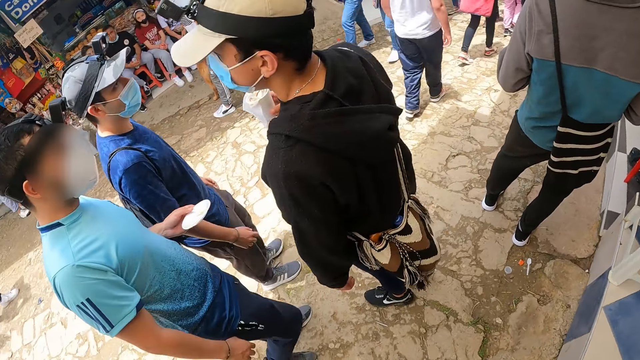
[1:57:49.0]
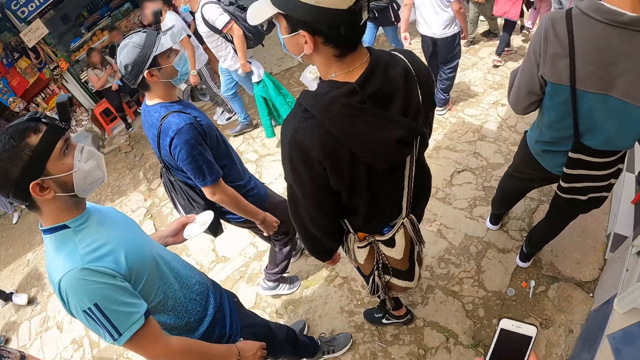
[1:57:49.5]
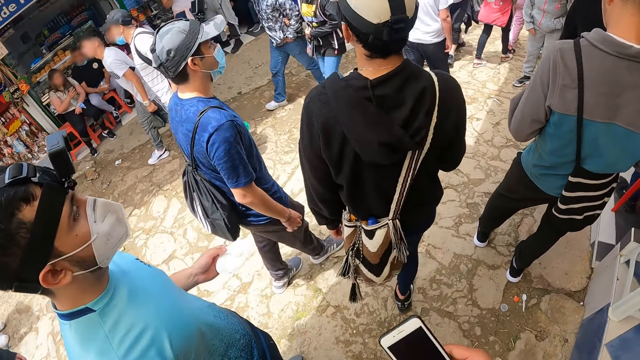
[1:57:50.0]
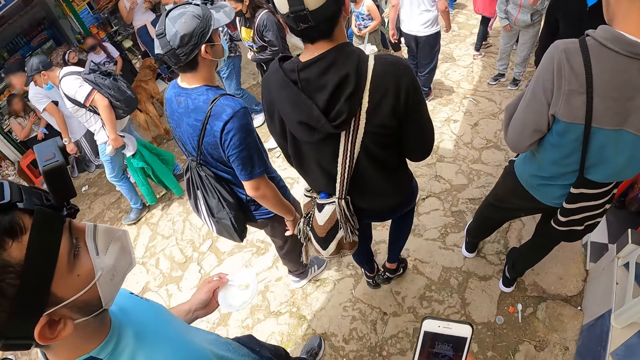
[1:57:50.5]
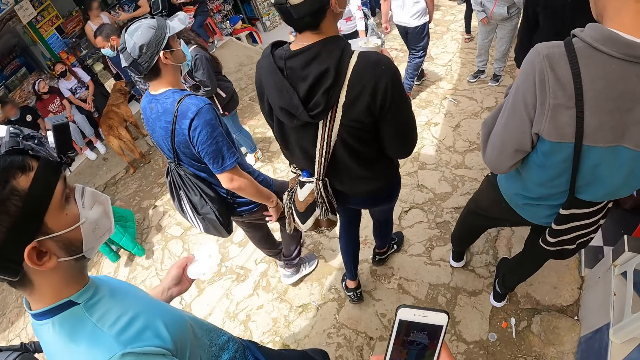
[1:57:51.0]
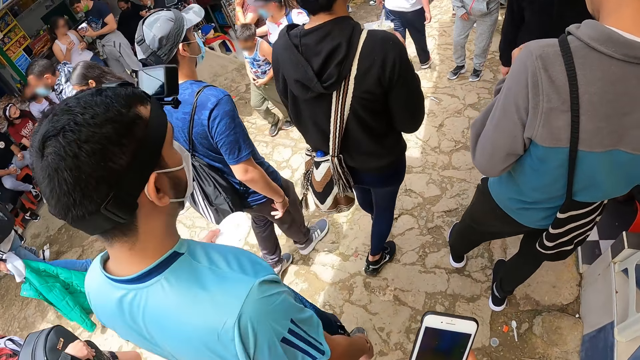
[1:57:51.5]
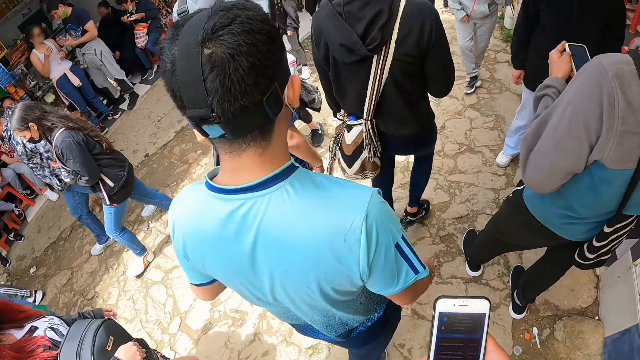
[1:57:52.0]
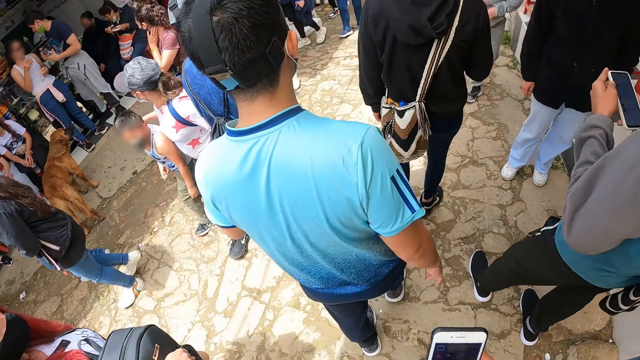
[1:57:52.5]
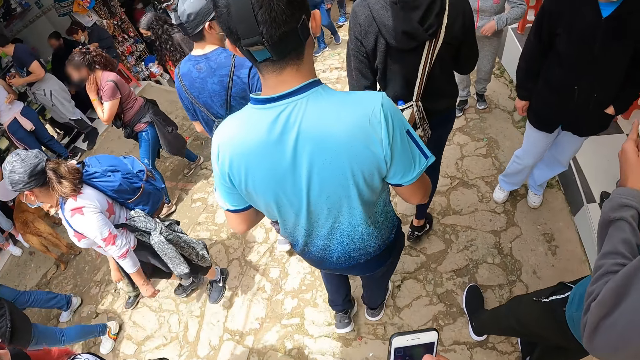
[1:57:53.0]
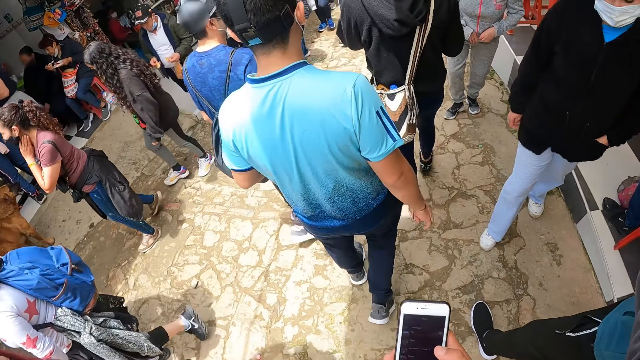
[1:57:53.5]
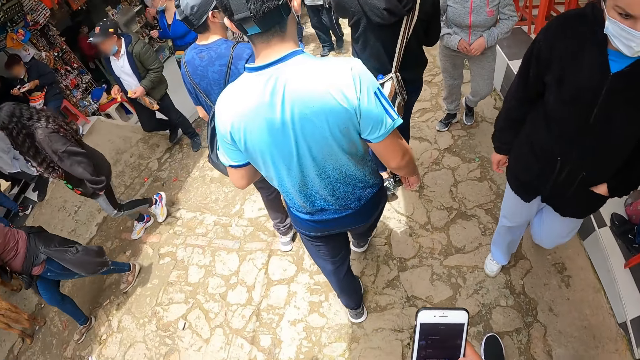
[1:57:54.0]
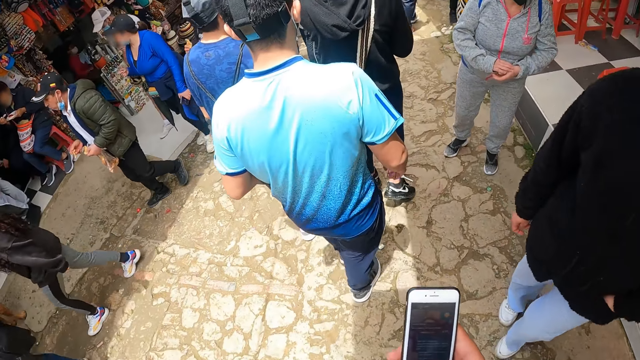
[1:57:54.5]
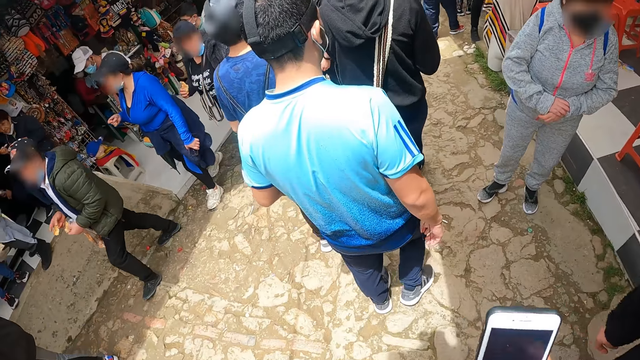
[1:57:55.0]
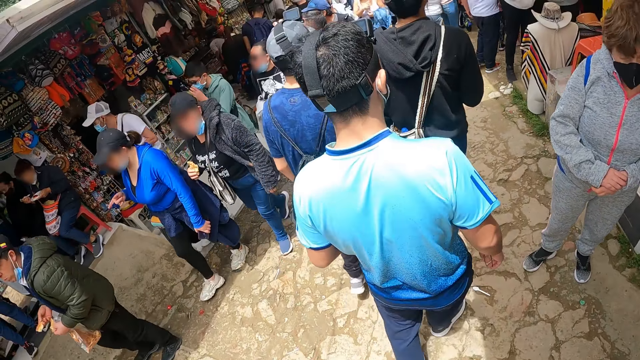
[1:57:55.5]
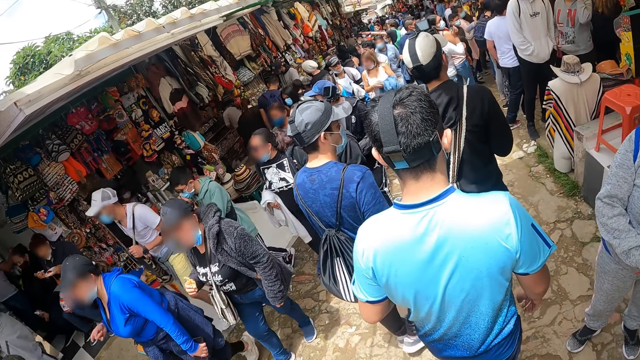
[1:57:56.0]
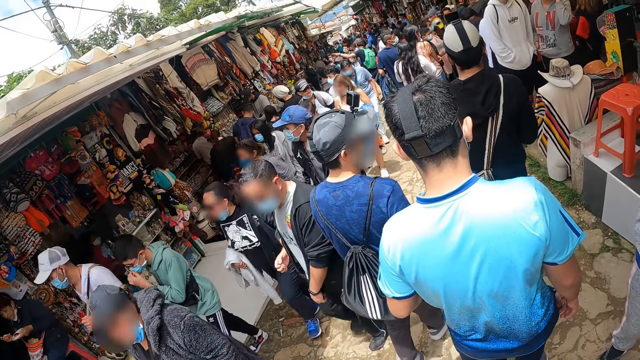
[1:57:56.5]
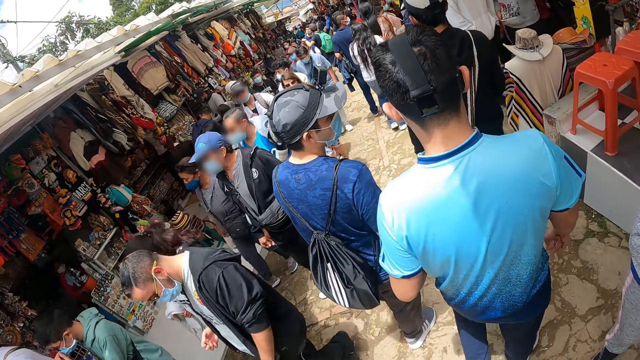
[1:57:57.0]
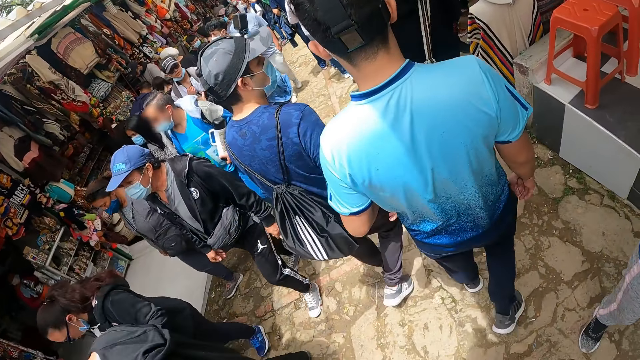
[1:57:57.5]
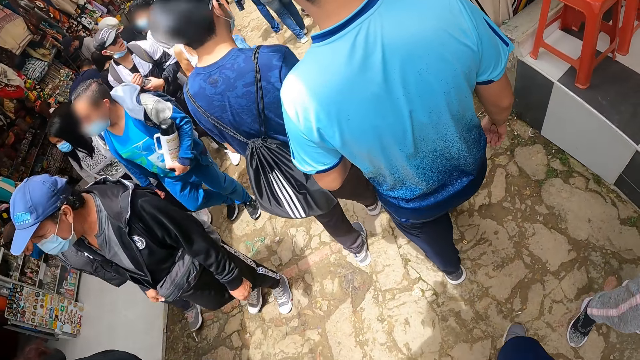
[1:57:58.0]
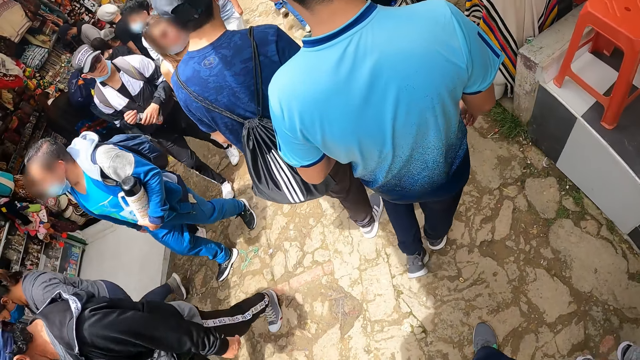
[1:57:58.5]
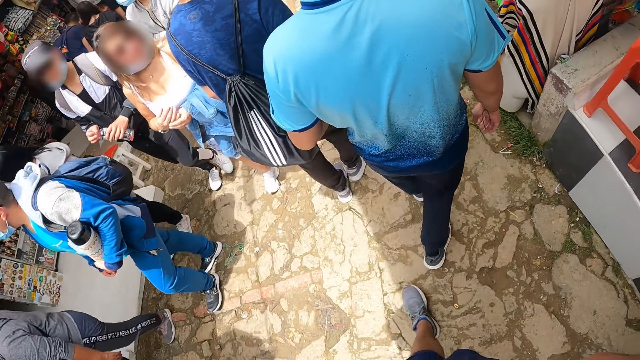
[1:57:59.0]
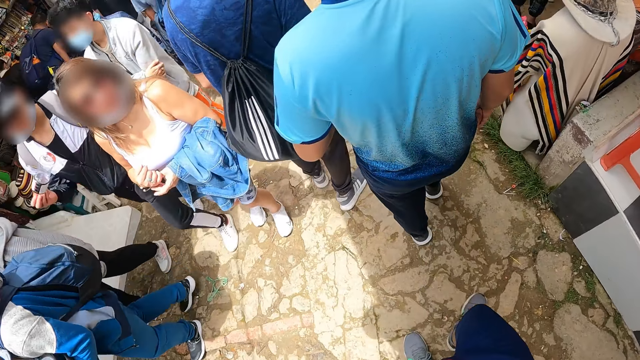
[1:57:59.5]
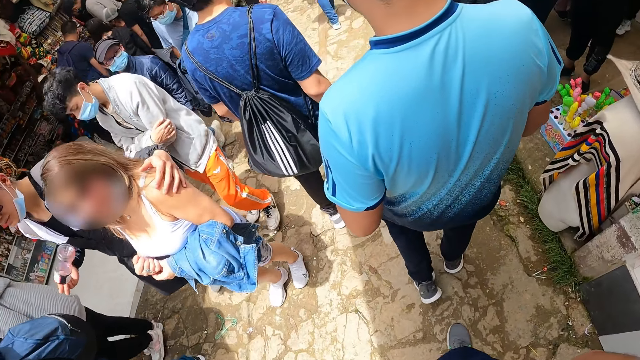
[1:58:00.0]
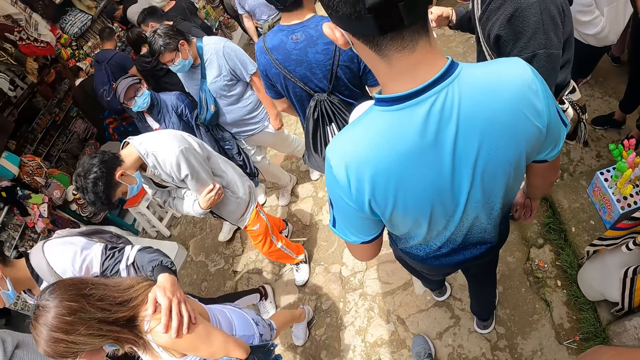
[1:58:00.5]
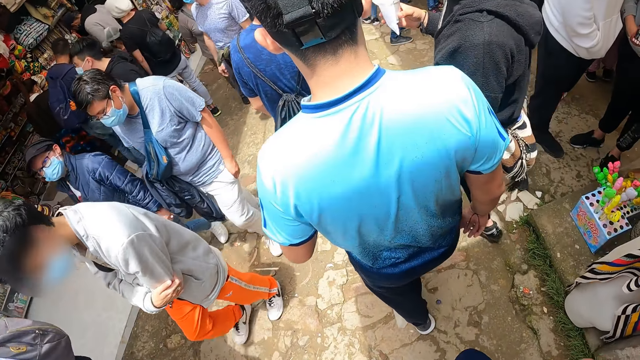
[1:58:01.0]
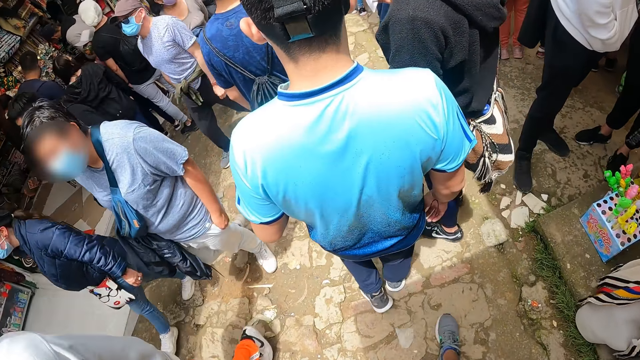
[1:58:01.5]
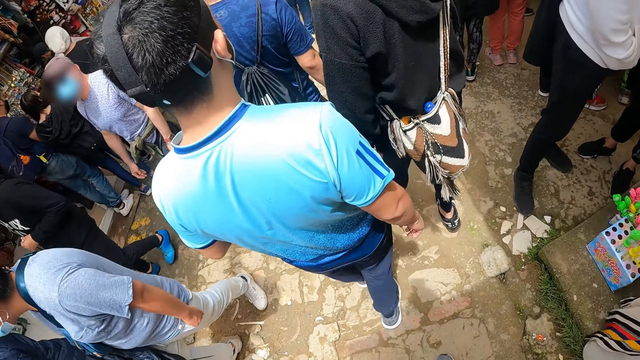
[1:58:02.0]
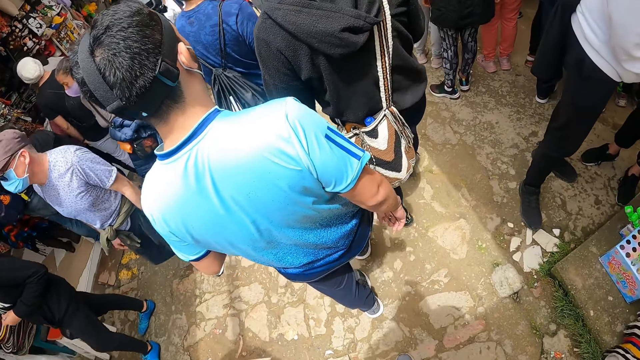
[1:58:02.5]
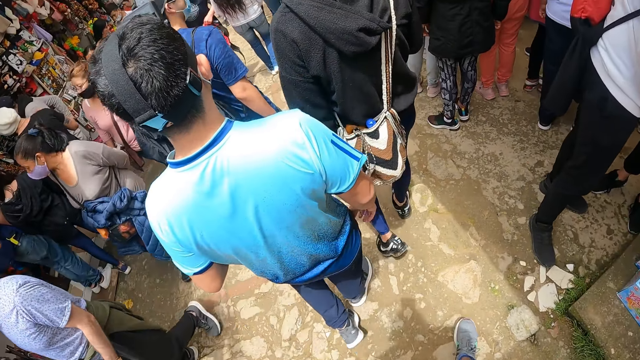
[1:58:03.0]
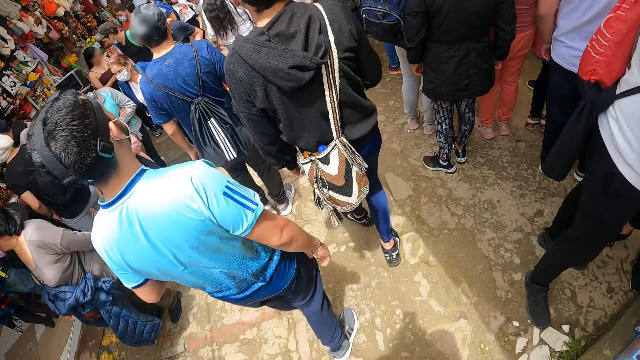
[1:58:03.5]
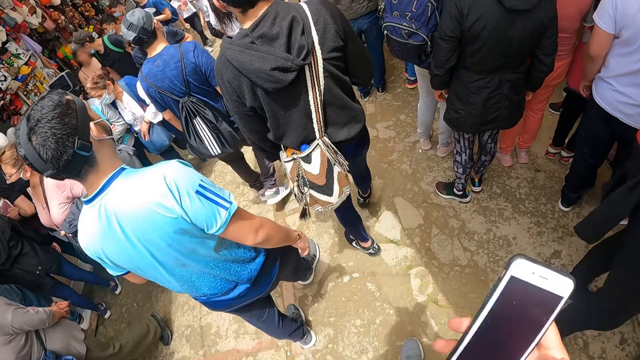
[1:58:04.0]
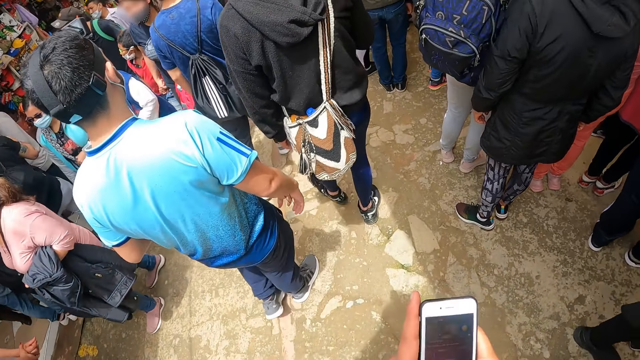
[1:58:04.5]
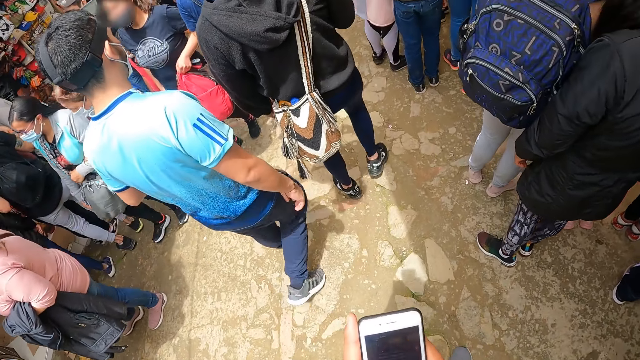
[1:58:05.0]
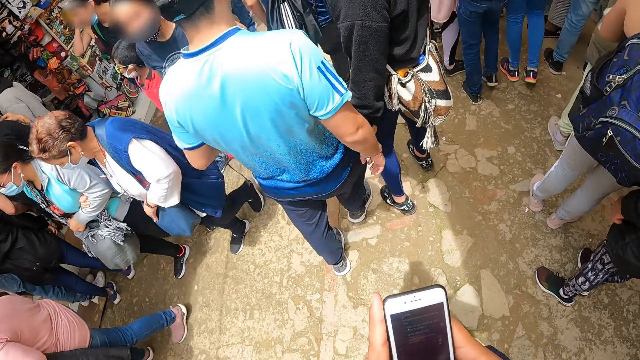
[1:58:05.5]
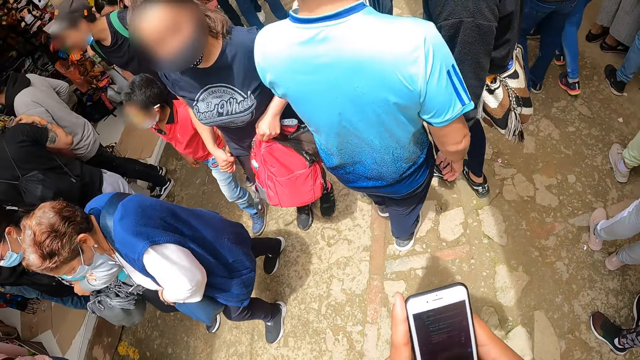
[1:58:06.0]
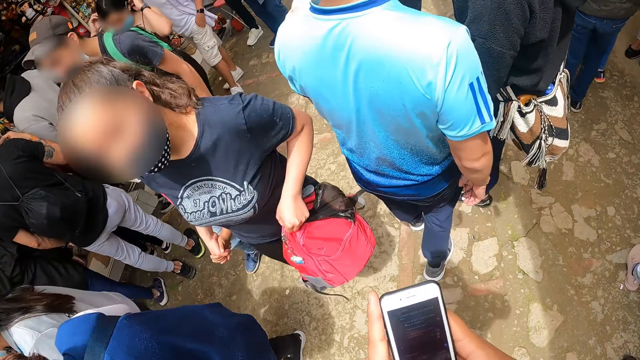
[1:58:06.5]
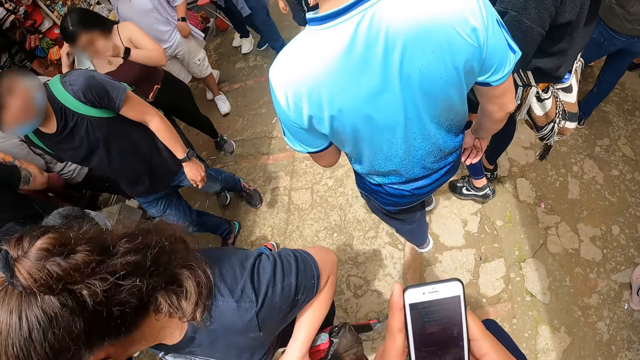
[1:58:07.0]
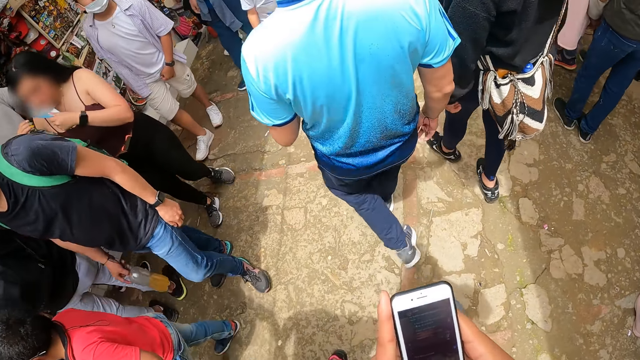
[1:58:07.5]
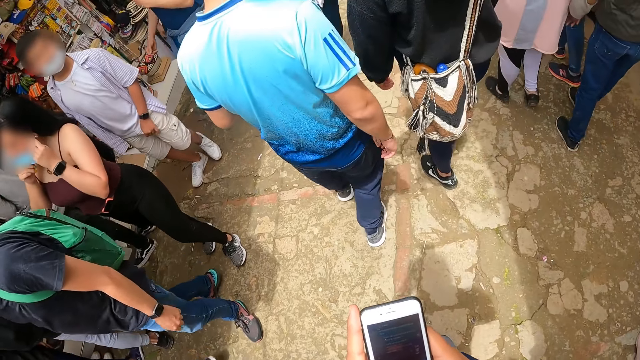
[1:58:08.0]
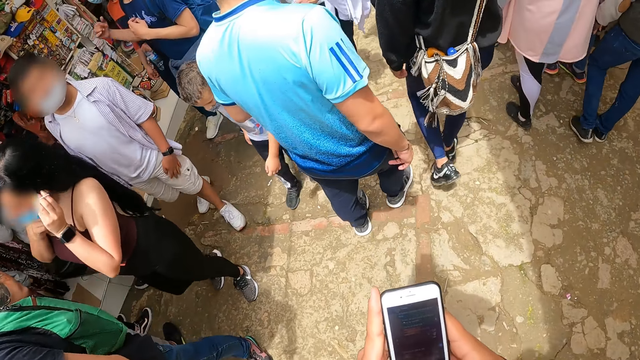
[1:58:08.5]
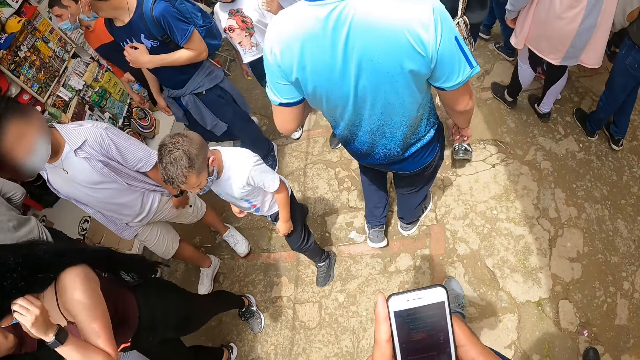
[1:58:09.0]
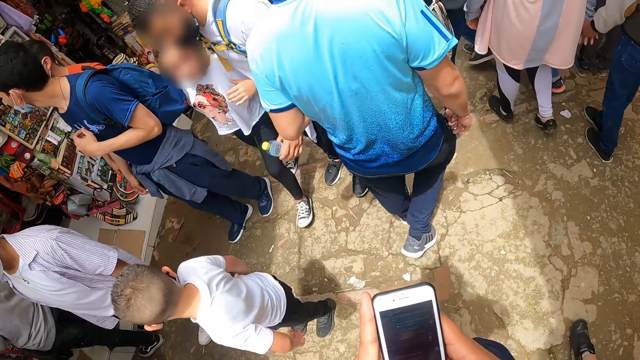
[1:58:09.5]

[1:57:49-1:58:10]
A man stands in the market. The camera wearer holds a phone with his right hand. He operates the phone with his right hand. The man walks around the market. The camera wearer walks around the market. He operates the phone with both hands.
